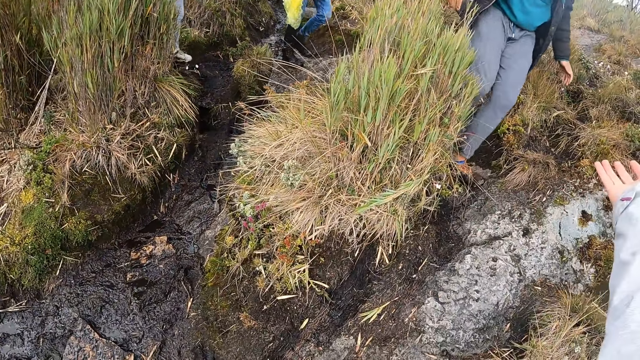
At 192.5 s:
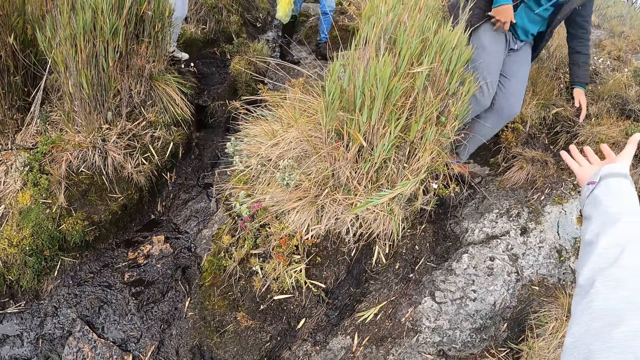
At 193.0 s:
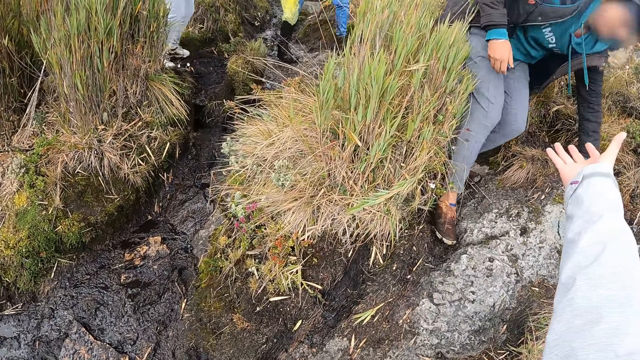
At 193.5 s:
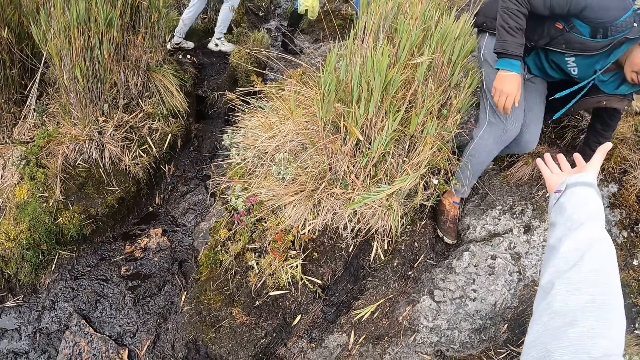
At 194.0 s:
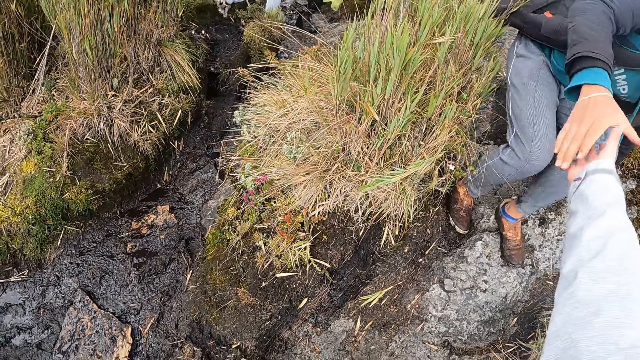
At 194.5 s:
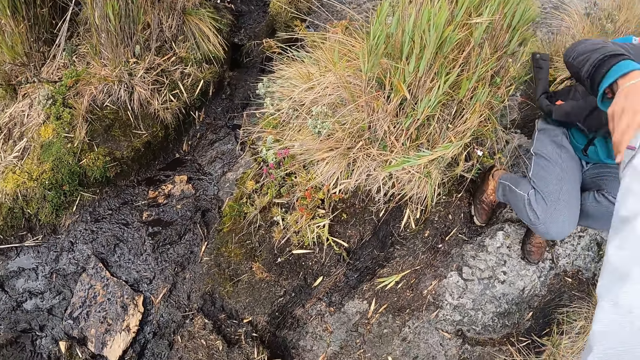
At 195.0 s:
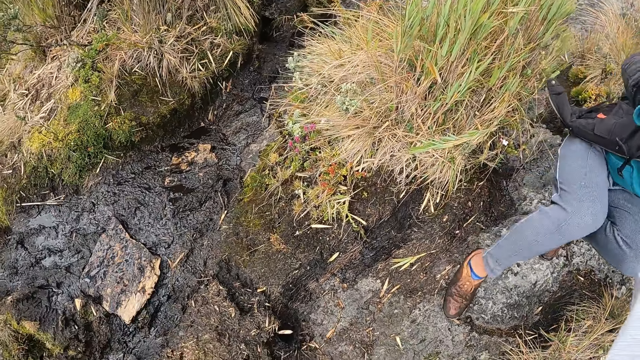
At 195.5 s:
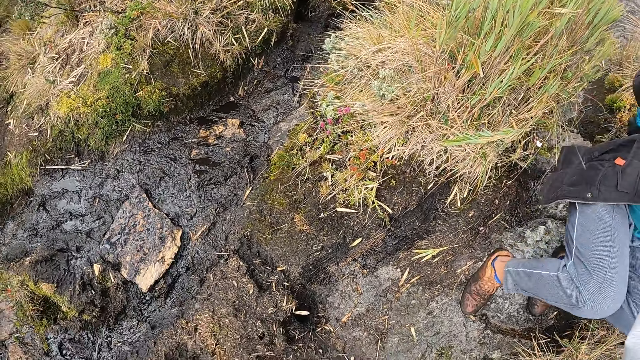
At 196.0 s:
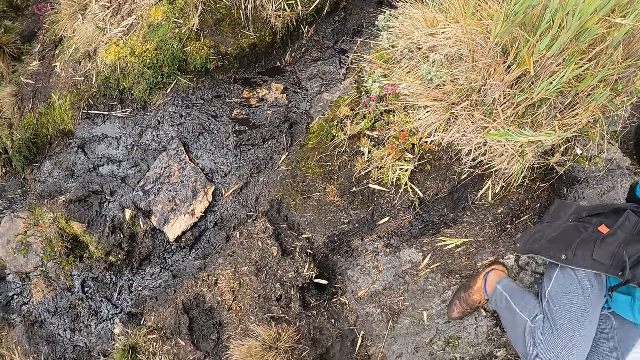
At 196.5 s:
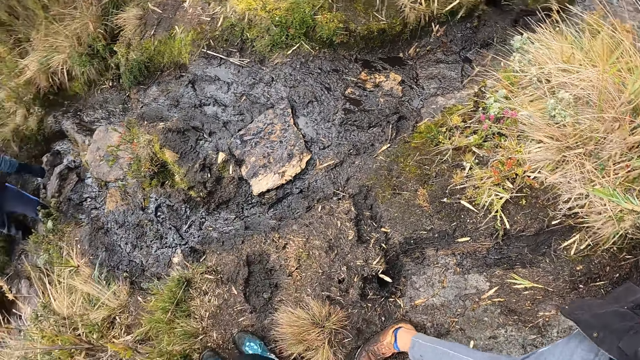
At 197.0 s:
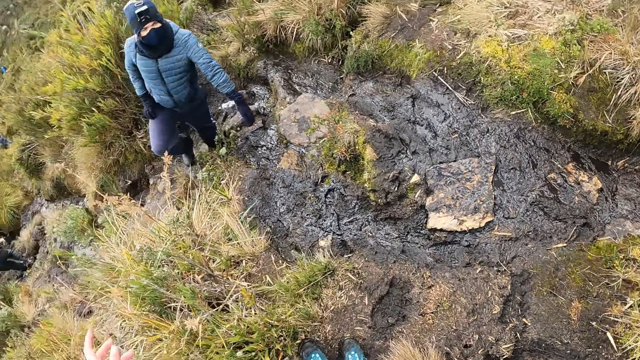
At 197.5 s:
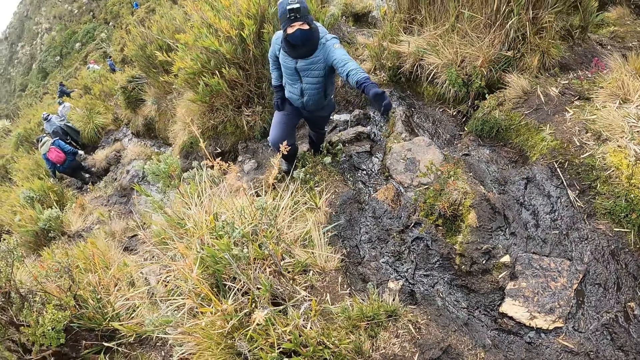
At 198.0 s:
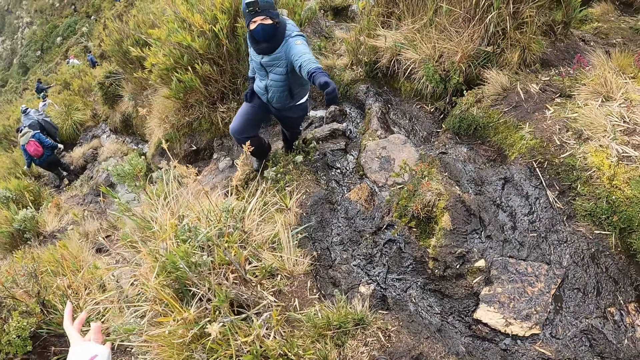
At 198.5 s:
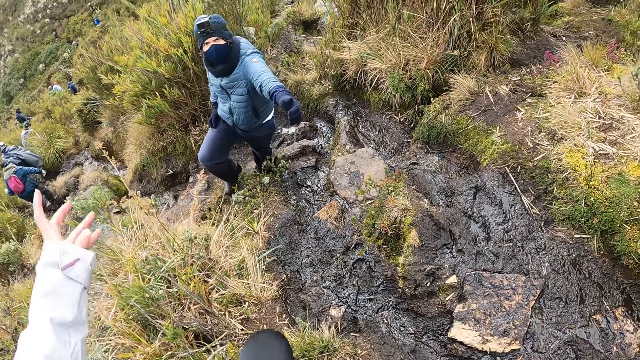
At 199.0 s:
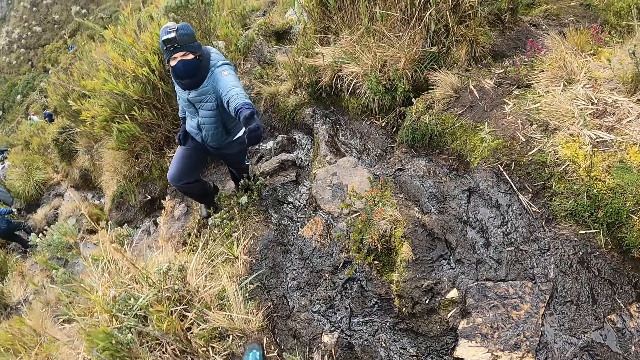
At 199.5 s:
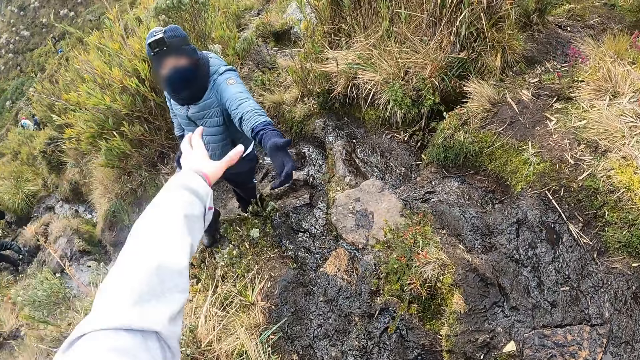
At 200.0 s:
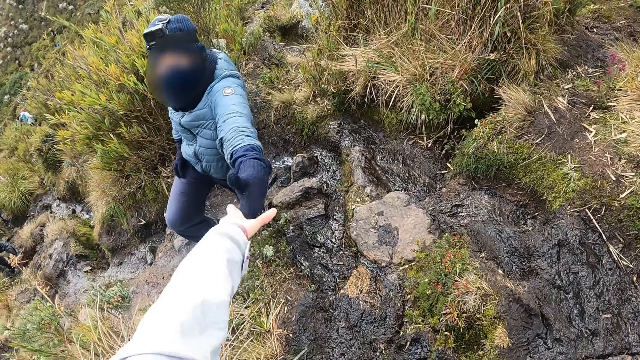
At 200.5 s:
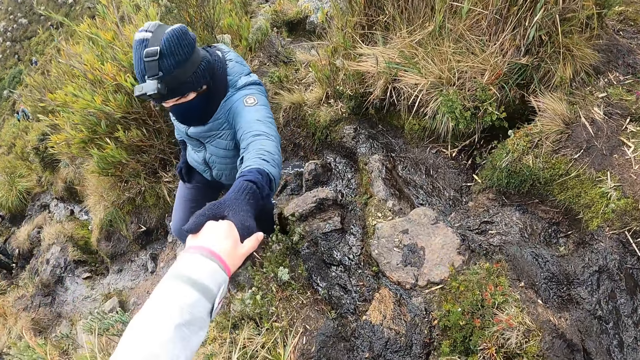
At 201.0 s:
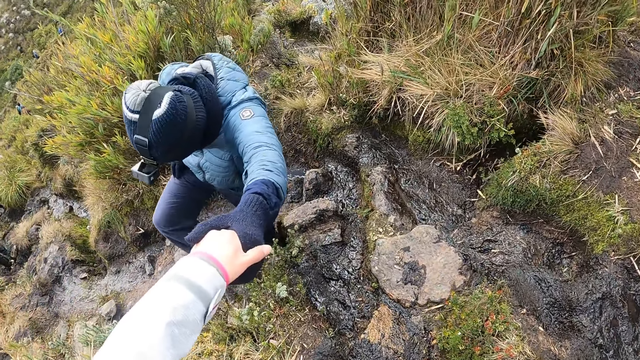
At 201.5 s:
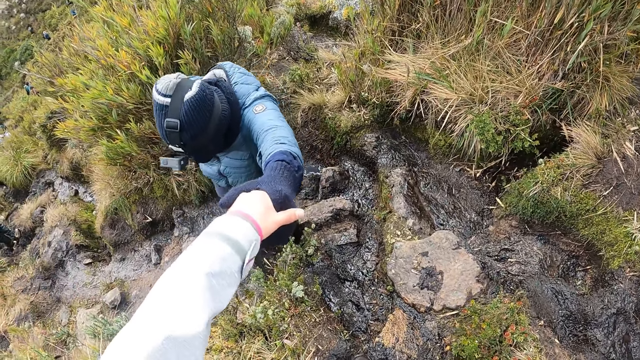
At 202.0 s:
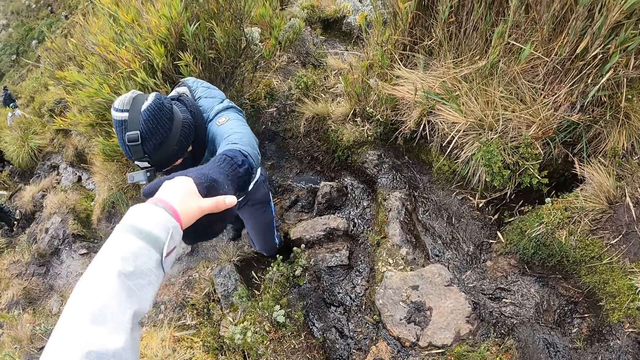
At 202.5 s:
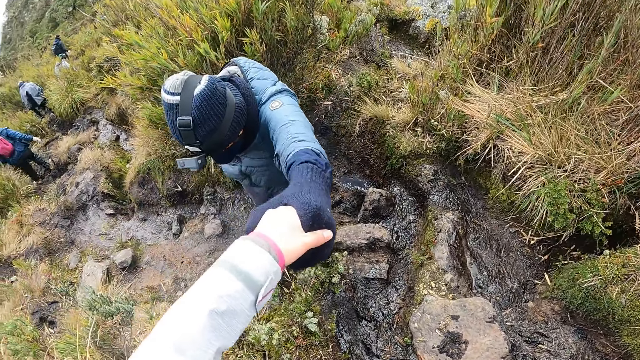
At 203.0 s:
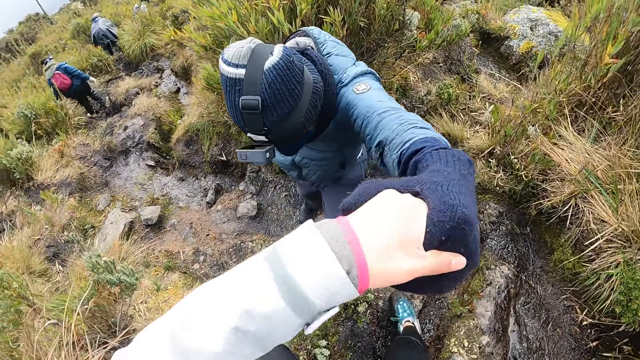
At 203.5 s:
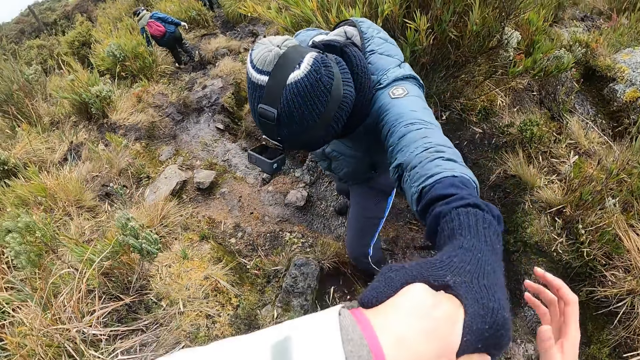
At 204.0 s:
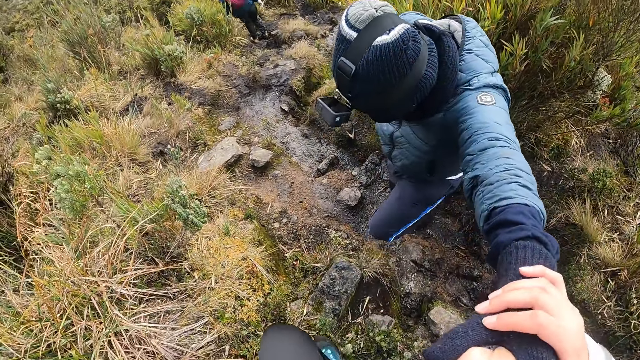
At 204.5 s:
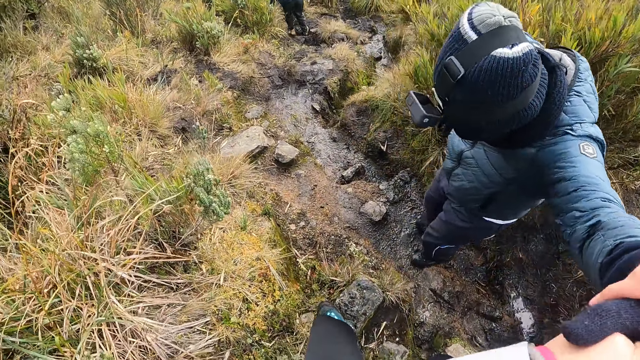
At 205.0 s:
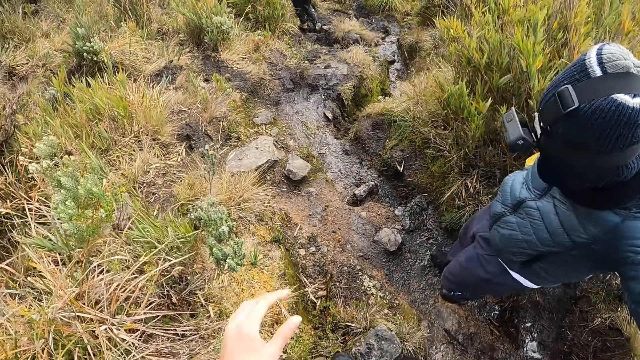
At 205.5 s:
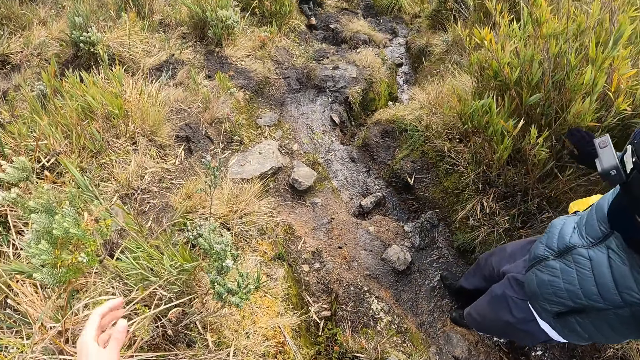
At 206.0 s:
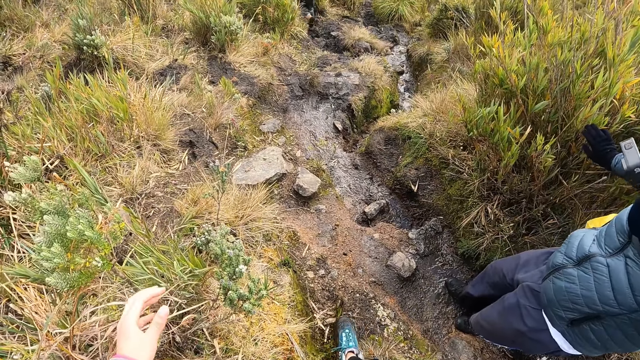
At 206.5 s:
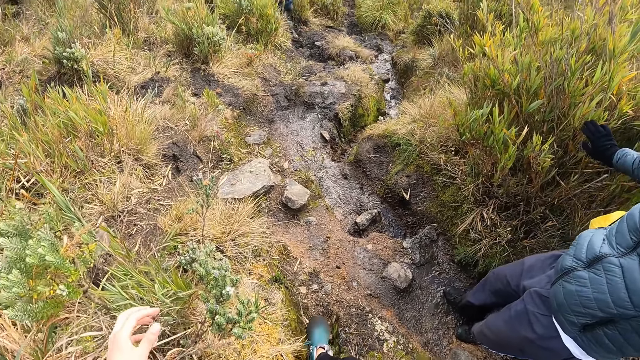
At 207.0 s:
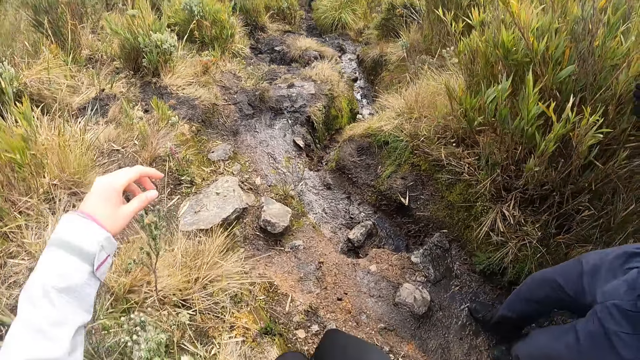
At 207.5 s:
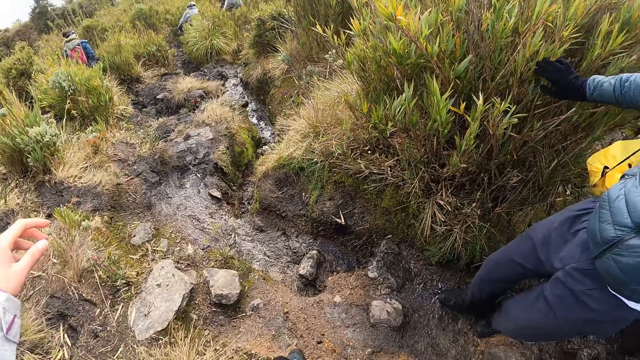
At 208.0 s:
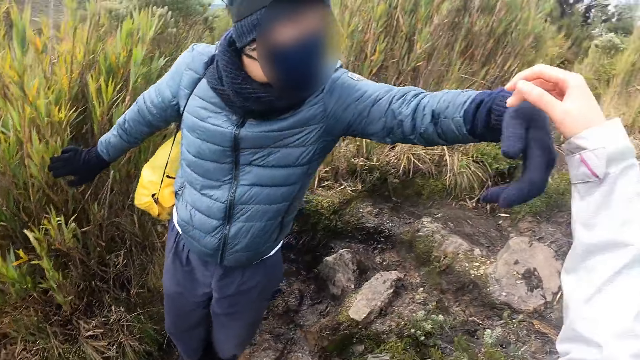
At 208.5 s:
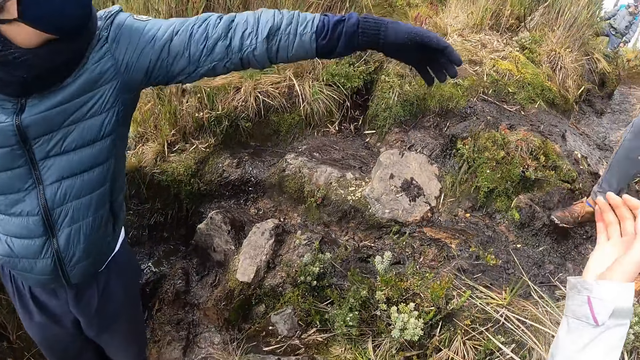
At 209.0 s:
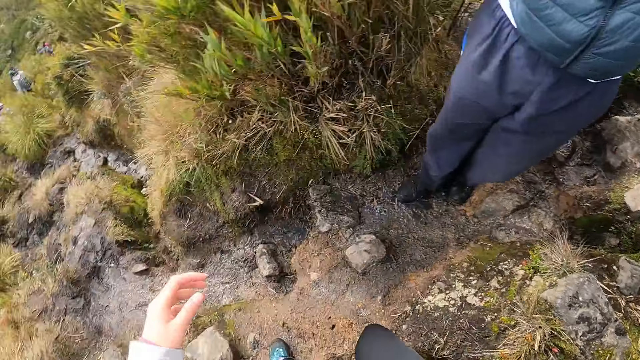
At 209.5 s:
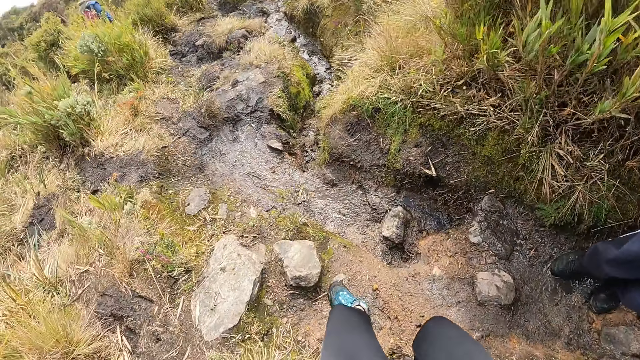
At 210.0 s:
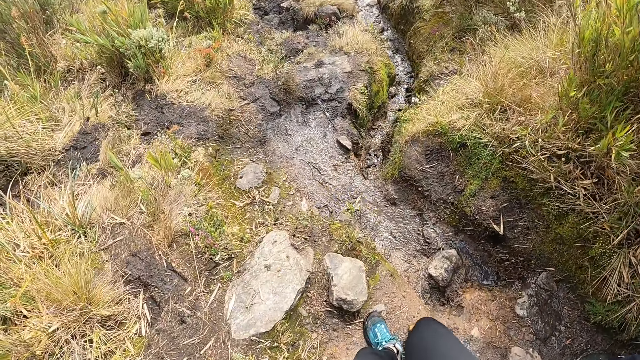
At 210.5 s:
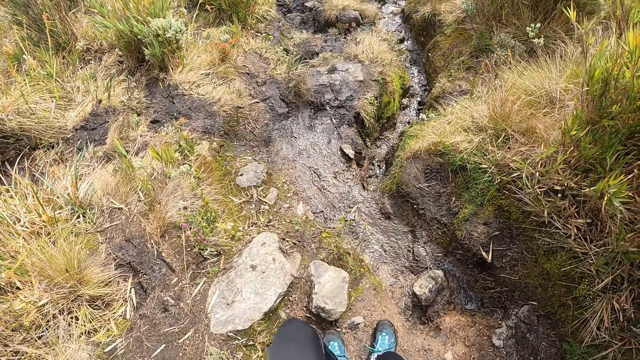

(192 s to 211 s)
The camera wearer holds the man's right hand with her right hand. She holds another man's left hand with her left hand. She places her right hand on the left hand of the first man. She steps on a stone with her left leg. She steps down from the stone.

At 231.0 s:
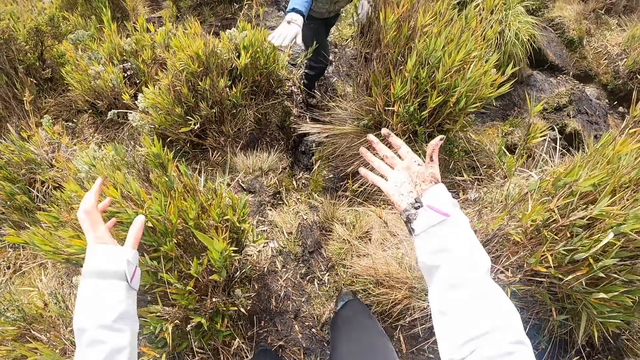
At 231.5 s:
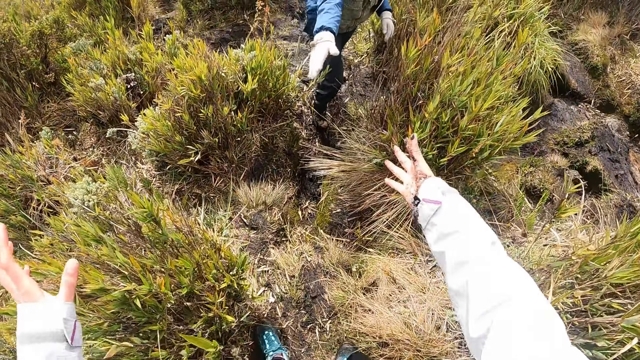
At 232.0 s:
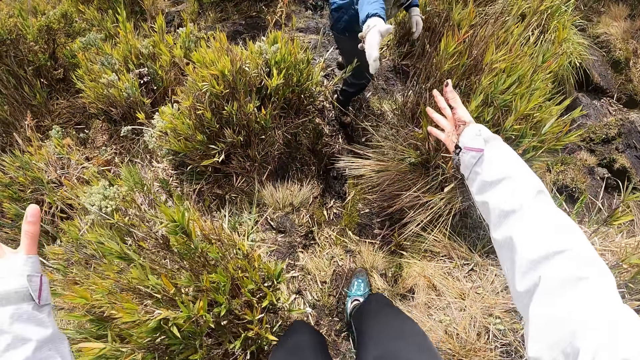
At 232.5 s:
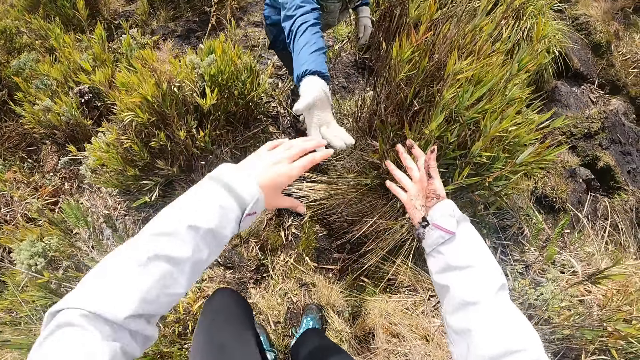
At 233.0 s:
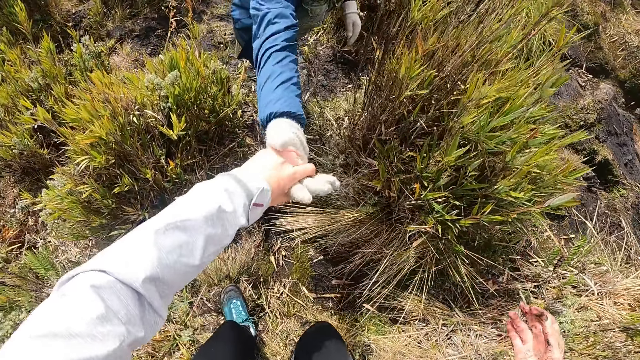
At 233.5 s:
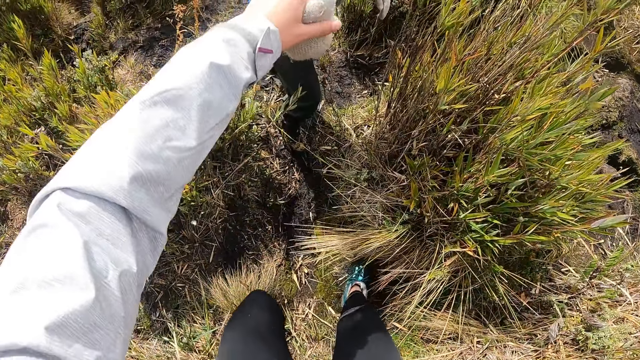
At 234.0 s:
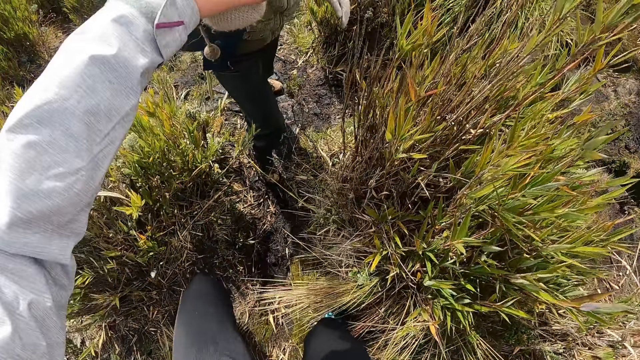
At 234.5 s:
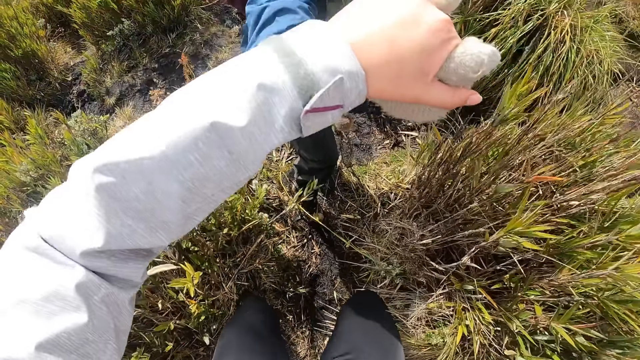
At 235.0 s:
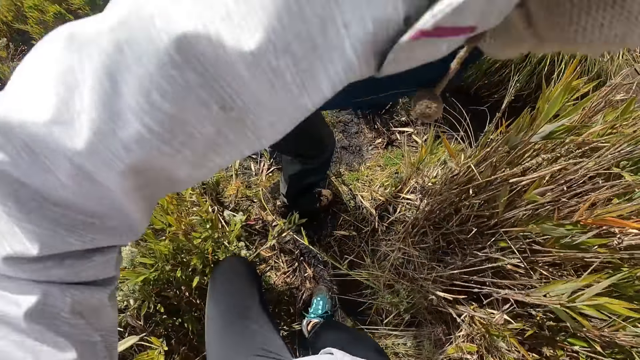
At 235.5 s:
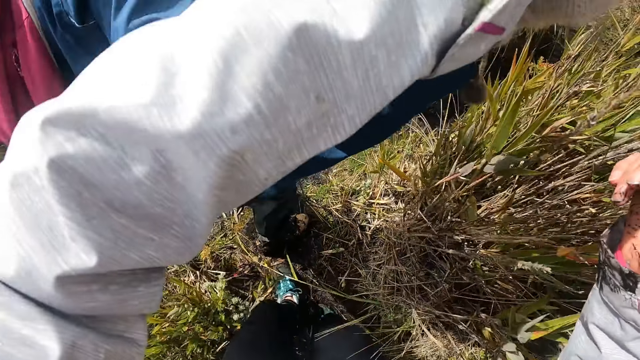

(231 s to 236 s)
The camera wearer holds the man's left hand with her left hand. She stretches her hand to the man. She walks along the pathway.
